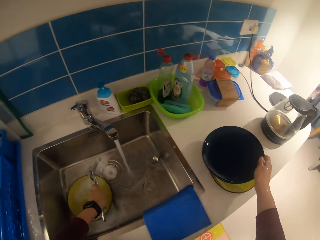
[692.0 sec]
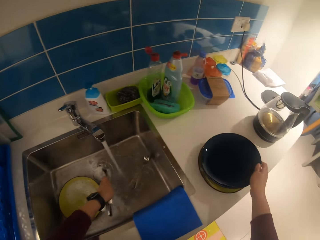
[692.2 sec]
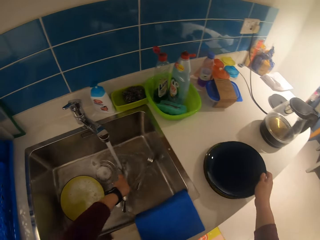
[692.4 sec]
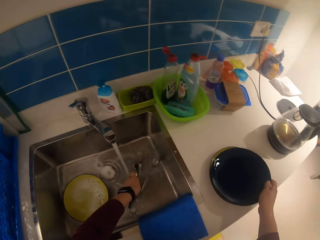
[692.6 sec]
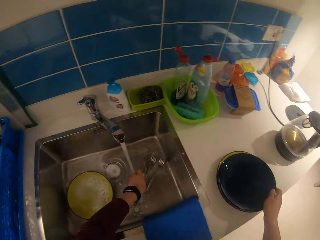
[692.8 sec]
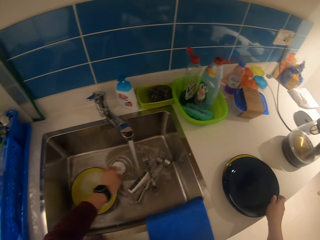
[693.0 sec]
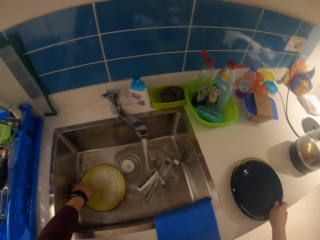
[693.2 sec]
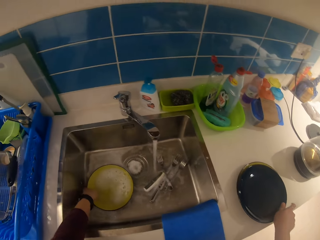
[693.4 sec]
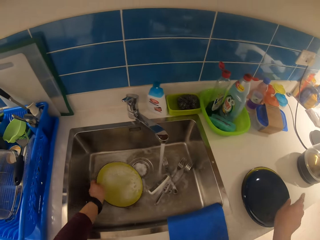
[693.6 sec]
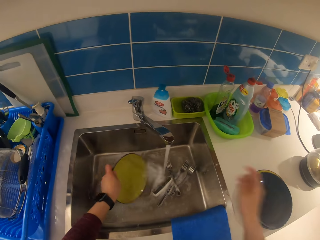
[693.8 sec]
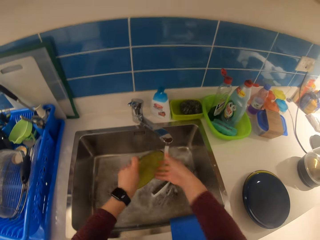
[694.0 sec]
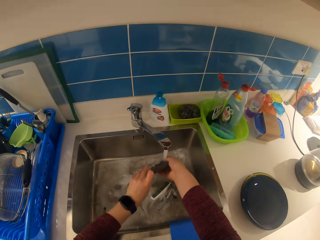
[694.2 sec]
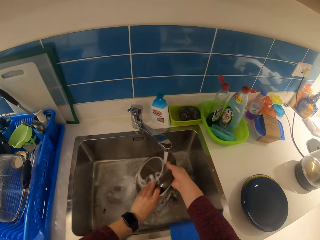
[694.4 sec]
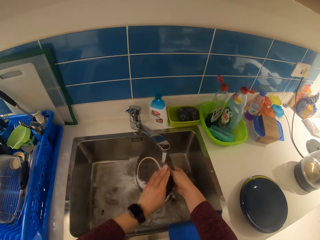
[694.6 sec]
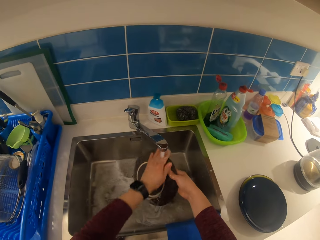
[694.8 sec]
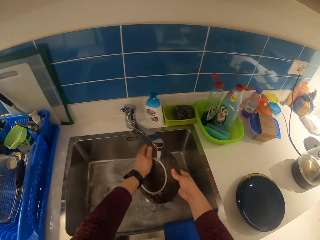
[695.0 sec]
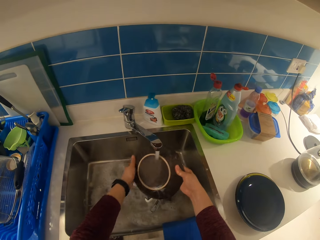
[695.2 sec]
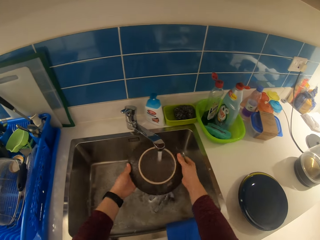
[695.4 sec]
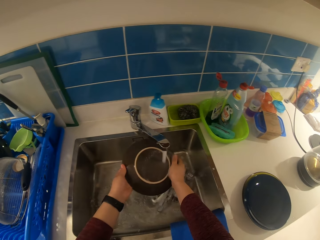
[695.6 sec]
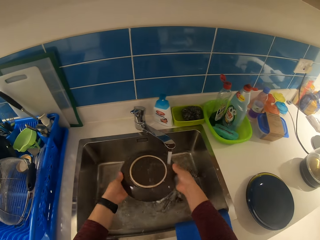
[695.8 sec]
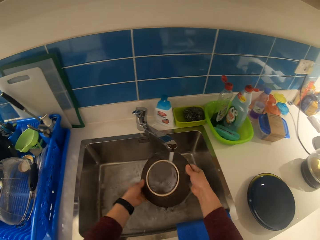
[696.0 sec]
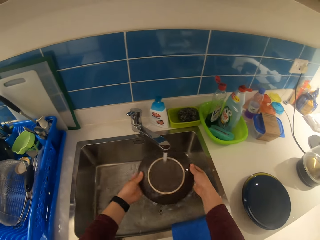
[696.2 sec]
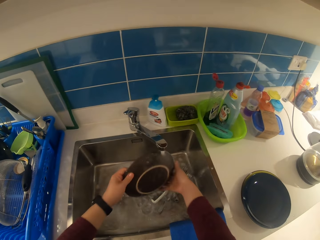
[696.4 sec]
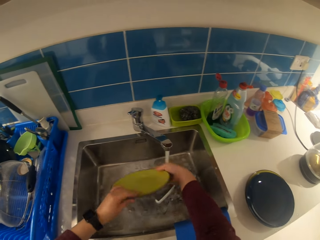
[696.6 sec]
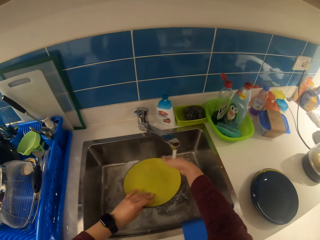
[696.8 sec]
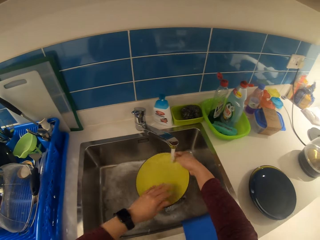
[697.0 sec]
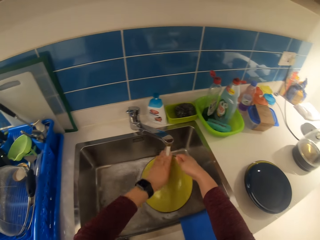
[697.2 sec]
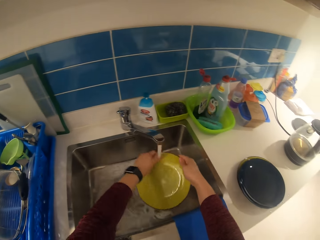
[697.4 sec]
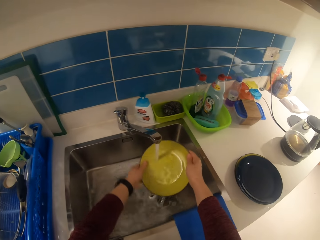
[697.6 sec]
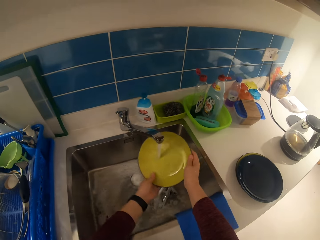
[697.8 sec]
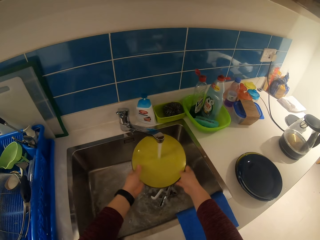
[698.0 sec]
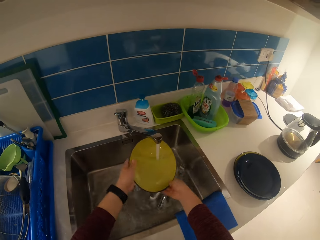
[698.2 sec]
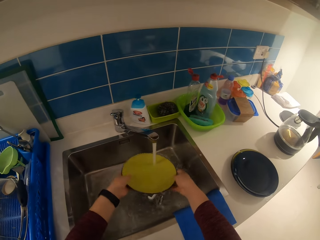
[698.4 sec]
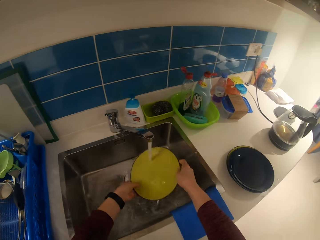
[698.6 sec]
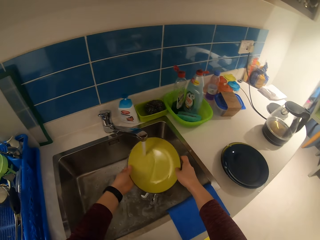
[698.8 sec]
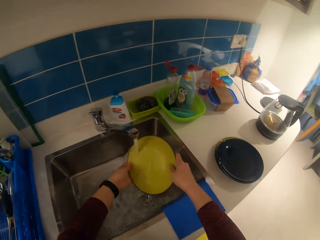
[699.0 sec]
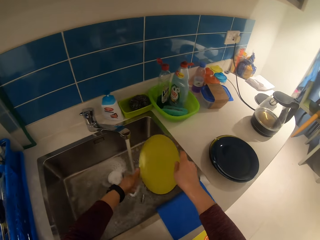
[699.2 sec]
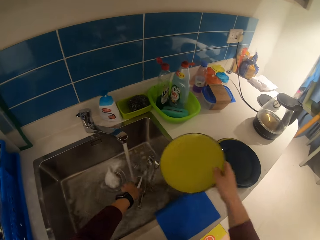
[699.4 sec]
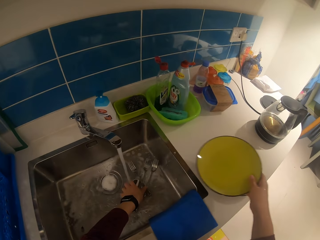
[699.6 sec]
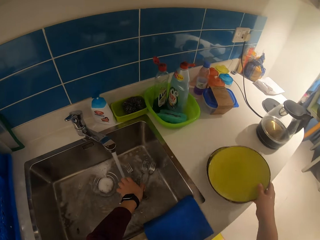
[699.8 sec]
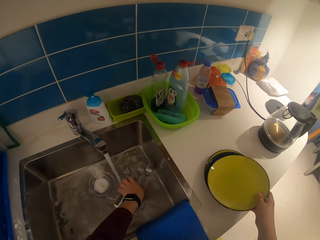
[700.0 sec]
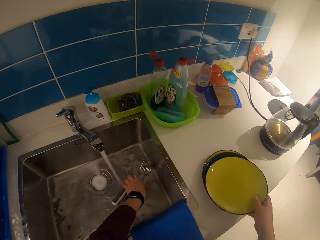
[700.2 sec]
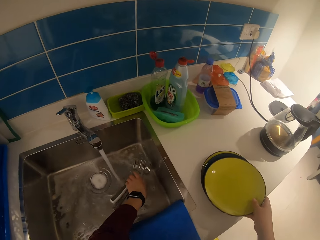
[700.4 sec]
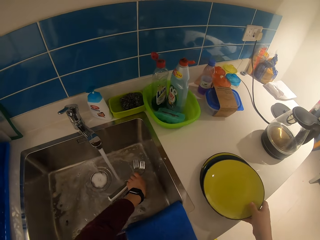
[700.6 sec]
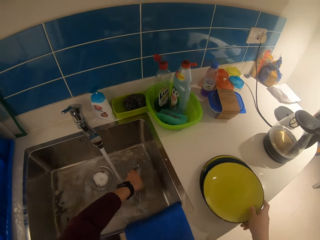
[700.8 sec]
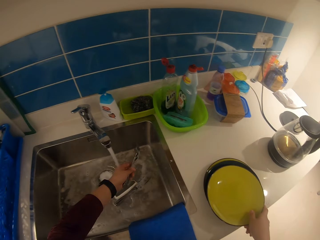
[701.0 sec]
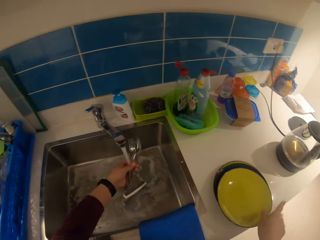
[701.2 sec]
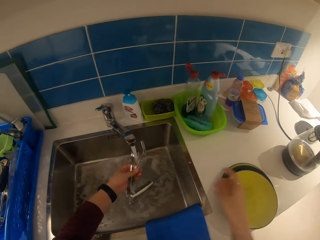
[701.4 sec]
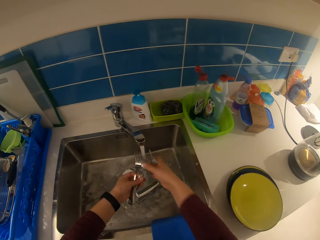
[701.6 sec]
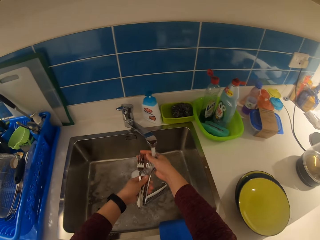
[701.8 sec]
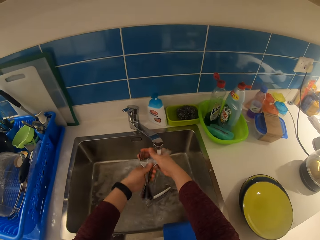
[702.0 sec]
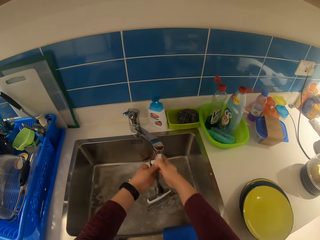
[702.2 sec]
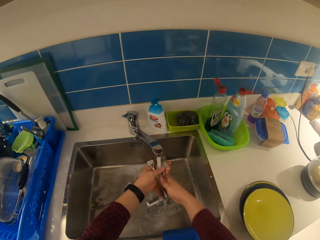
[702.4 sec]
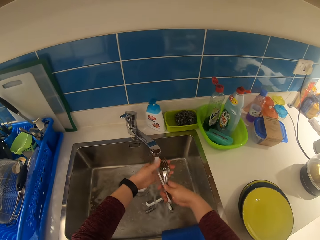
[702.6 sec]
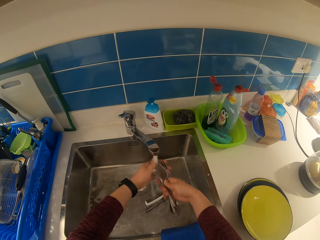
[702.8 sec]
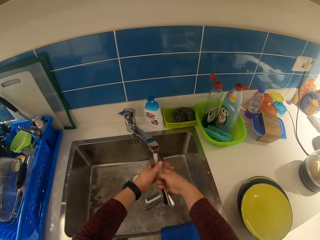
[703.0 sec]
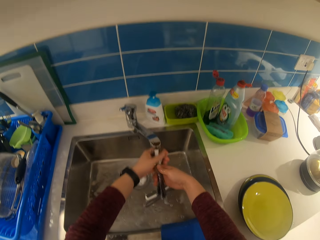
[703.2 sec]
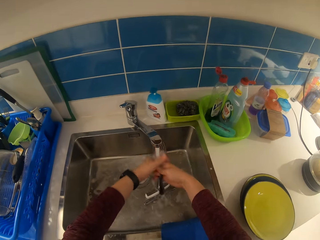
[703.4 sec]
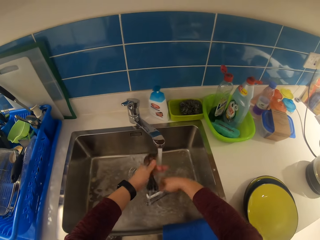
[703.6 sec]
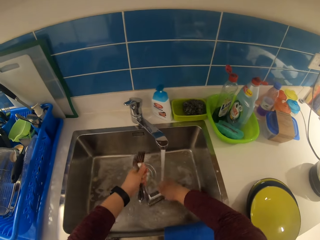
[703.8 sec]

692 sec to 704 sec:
The camera wearer picks up the utensils. He moves the utensils on a plate in the sink with his left hand. He drops the plate on a plate on the countertop. He drops the utensils in the sink. He picks up the plate and rinses the plate. He drops the plate on a stack of plates. He picks up the forks and rinses the forks.

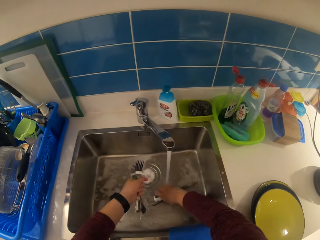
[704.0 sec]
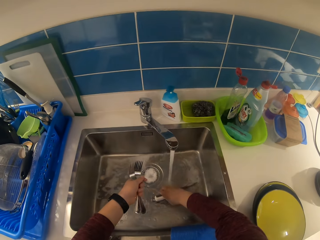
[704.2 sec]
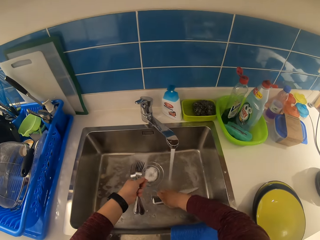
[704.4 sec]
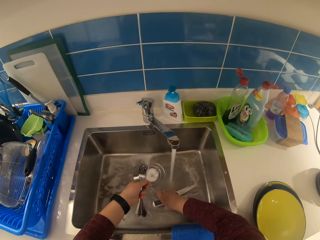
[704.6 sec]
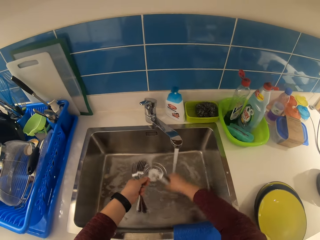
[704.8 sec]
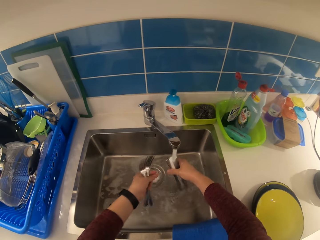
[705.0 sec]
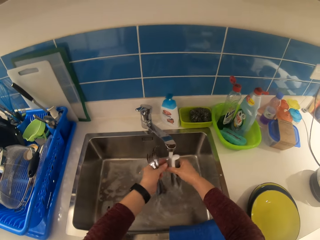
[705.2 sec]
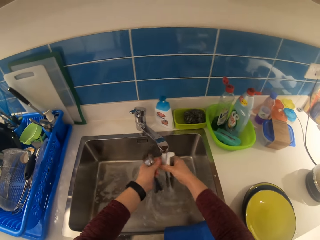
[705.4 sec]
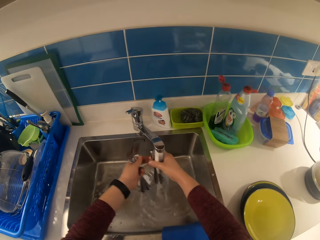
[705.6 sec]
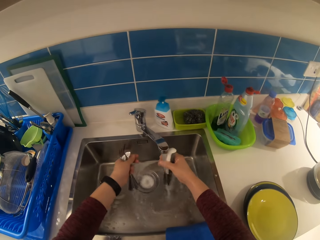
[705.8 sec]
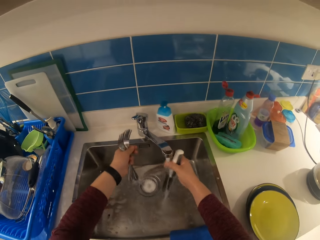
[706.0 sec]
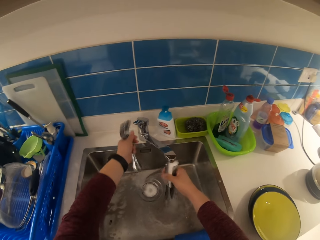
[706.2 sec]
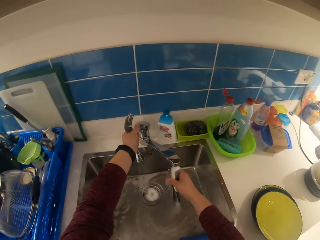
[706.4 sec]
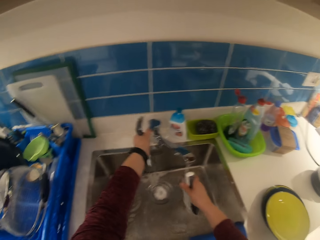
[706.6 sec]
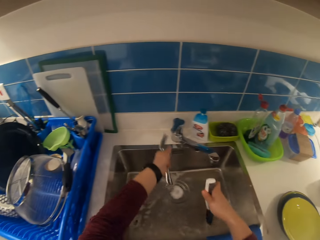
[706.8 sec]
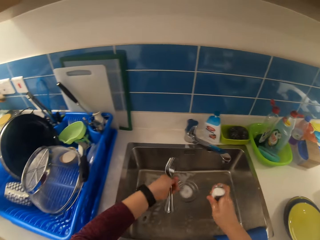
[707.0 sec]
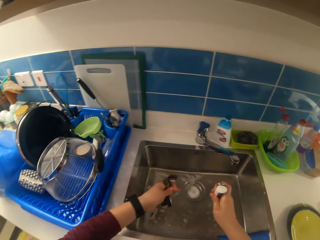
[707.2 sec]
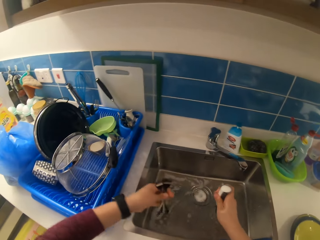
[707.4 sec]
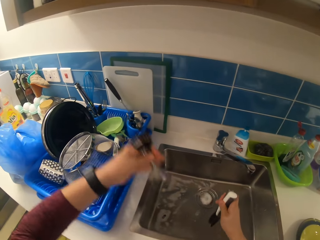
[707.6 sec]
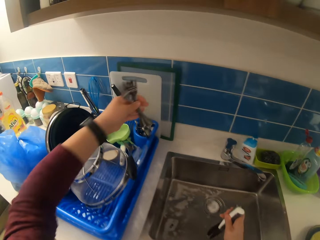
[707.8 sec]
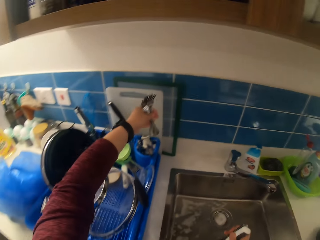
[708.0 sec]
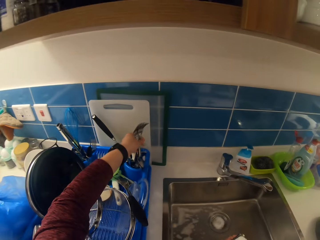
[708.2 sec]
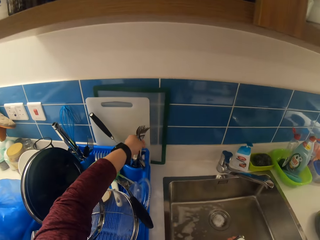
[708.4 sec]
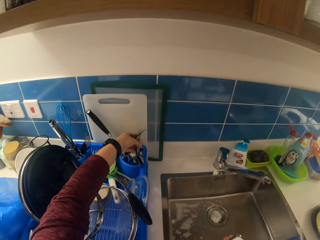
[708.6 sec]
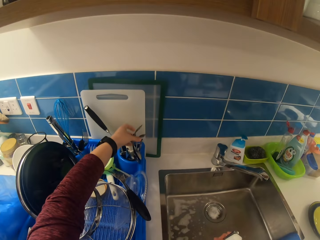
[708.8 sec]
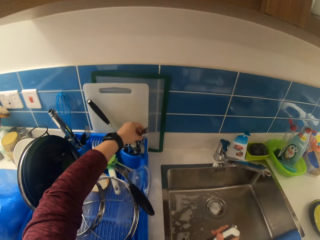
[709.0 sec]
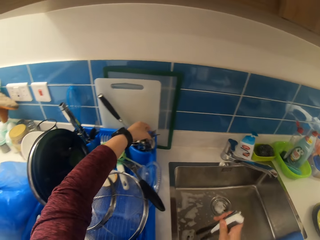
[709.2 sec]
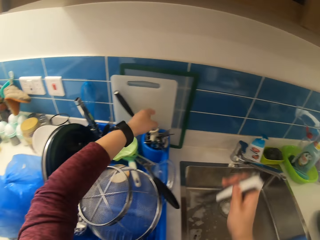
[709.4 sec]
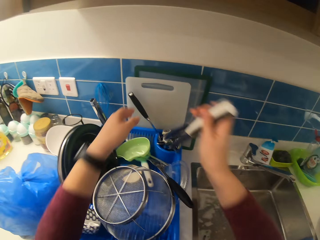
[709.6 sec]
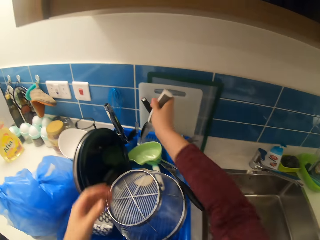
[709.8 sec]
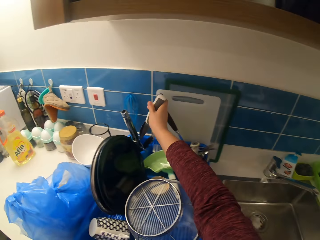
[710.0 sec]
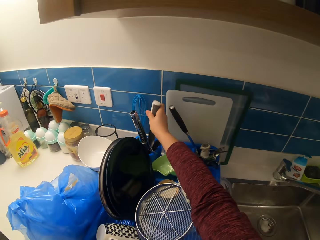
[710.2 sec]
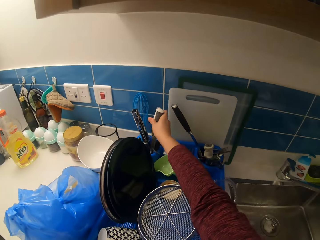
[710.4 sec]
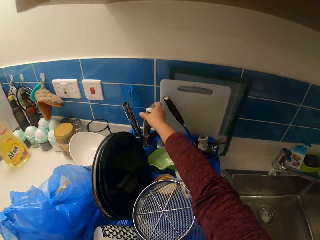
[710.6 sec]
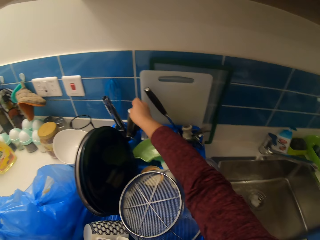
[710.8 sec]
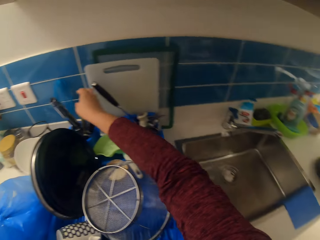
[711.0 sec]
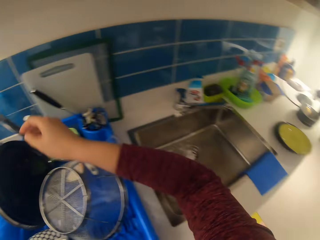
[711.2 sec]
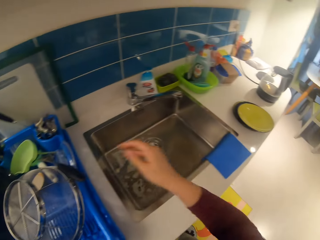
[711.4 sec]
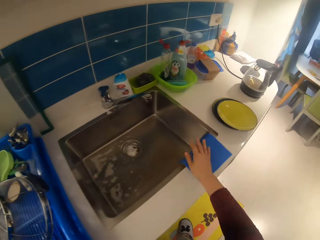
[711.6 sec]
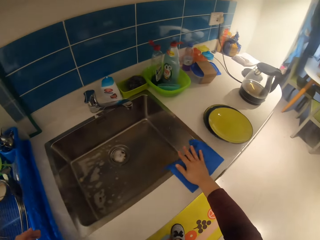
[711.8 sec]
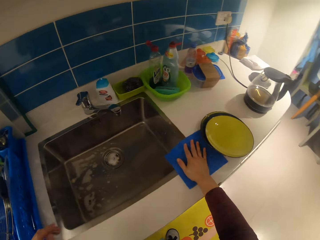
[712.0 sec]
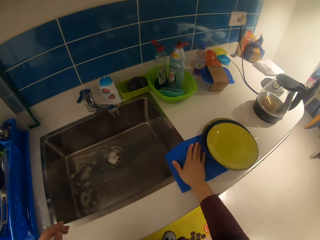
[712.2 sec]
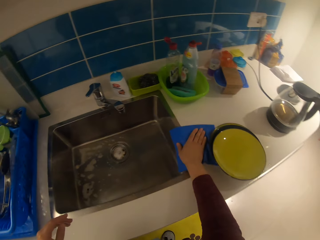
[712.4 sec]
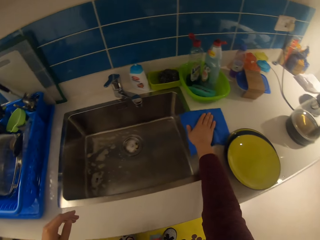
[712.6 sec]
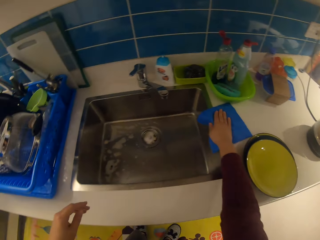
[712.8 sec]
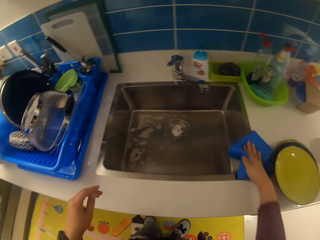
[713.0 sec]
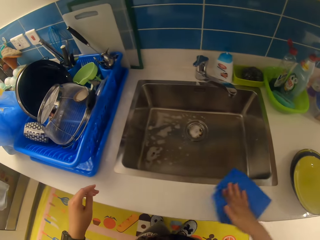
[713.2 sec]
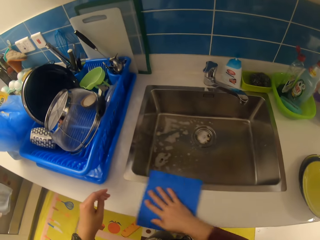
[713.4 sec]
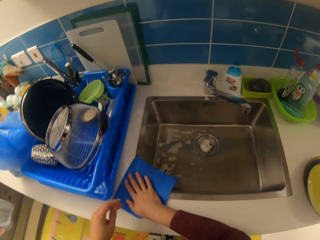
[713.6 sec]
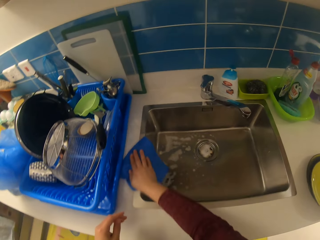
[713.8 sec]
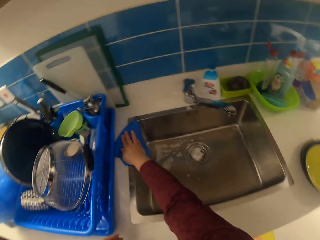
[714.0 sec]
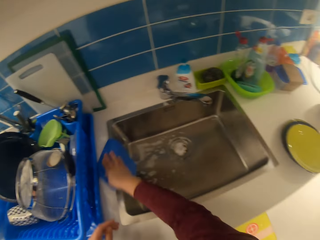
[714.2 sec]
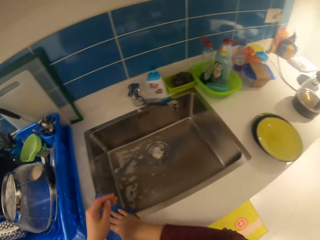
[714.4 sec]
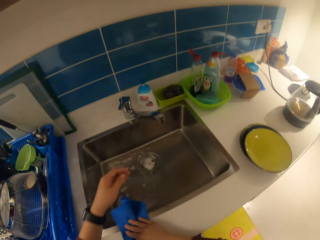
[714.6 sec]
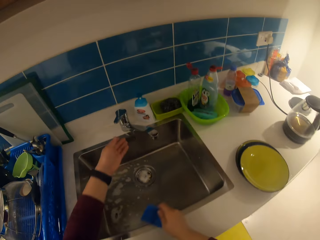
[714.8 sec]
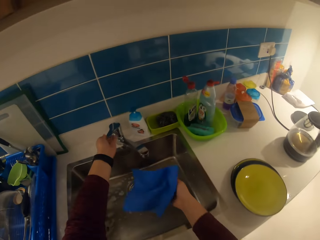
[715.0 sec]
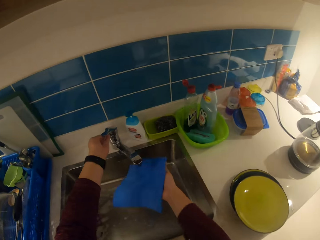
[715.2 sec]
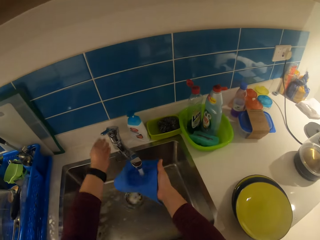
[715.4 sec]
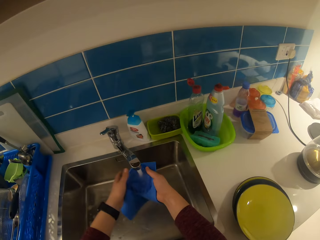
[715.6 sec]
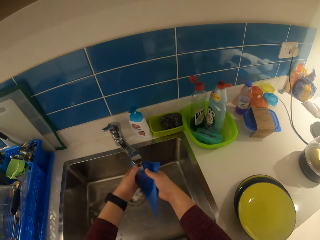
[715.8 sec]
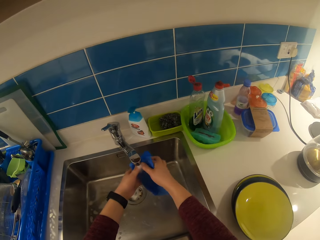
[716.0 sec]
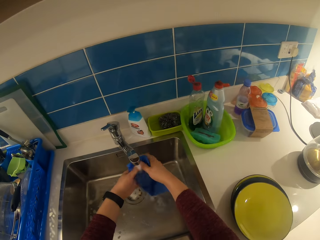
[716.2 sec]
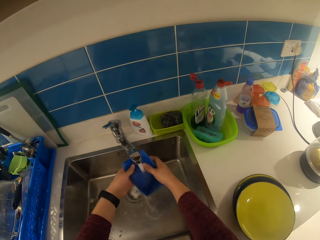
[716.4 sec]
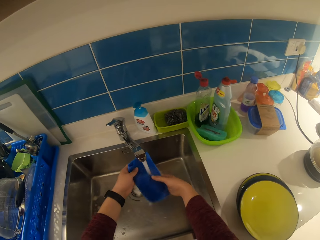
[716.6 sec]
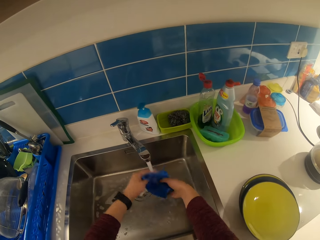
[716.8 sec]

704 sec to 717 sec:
The camera wearer picks up the knives and rinses the knives. They turn off the tap. They place the forks in a rack. They put the knives in the rack. They wipe the countertop with a napkin. They turn on the tap. They soak the napkin with water.
